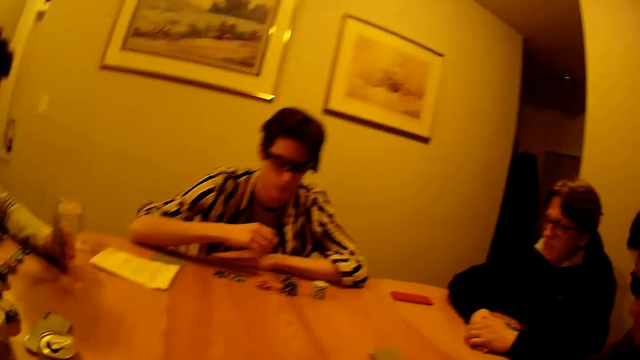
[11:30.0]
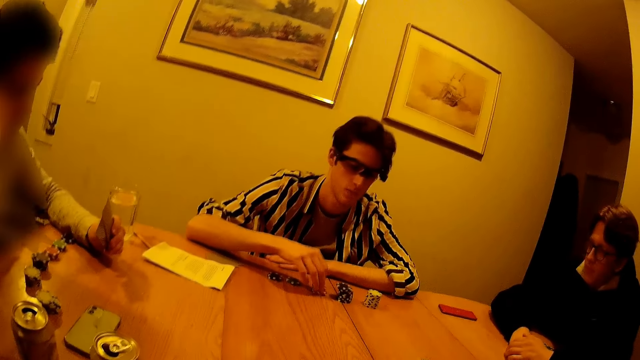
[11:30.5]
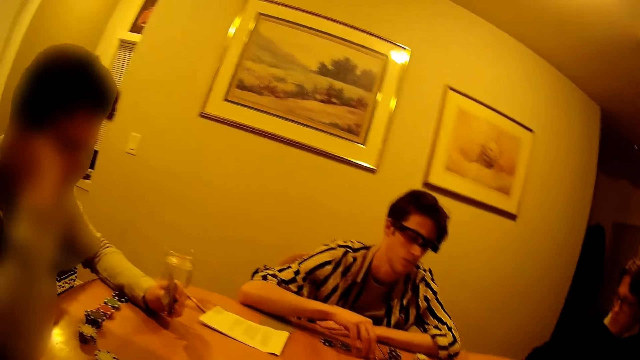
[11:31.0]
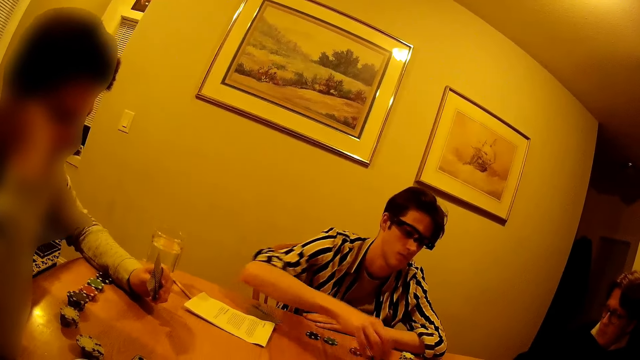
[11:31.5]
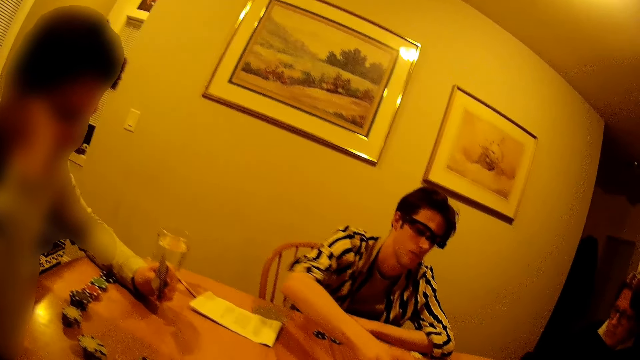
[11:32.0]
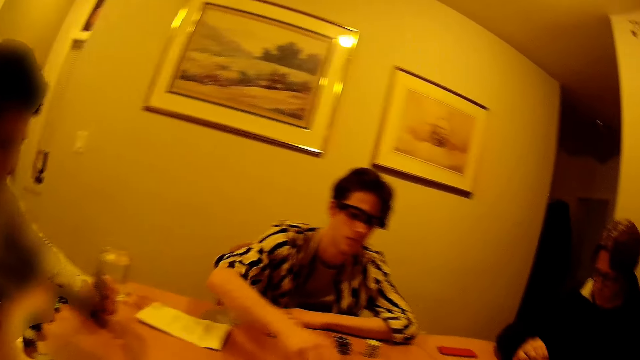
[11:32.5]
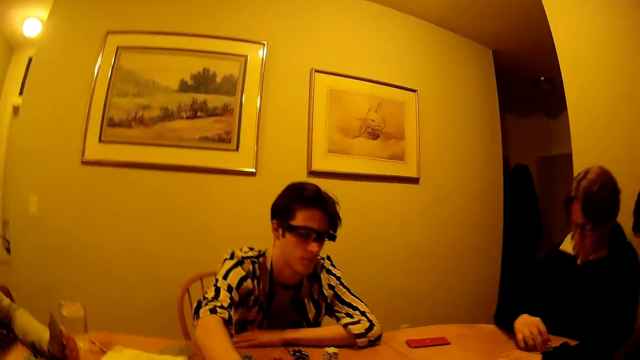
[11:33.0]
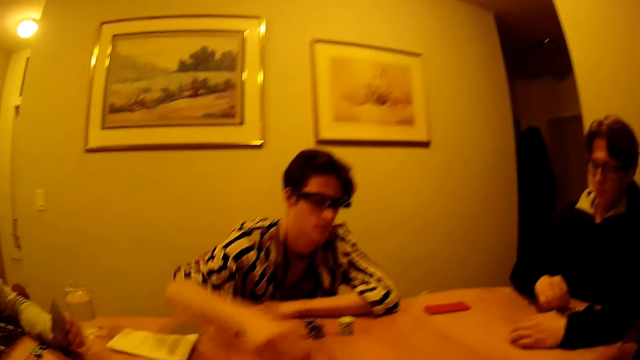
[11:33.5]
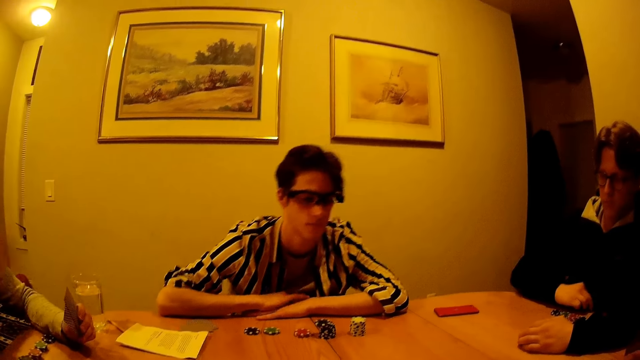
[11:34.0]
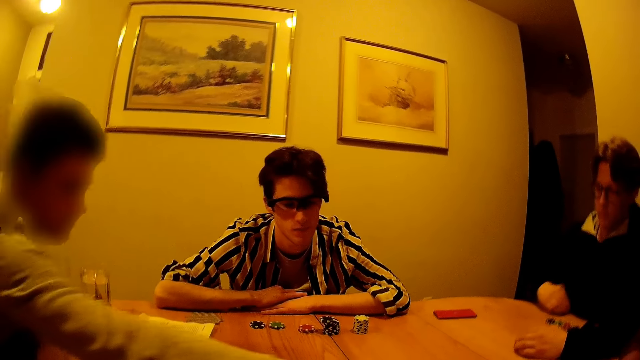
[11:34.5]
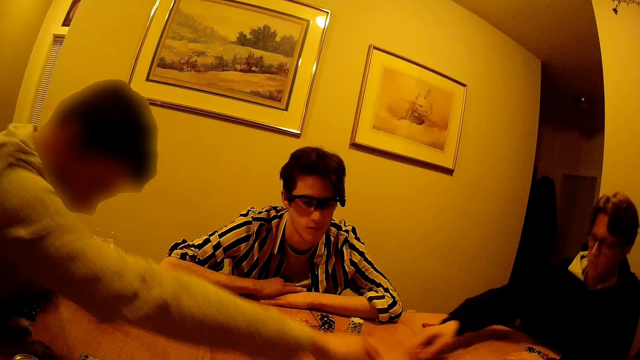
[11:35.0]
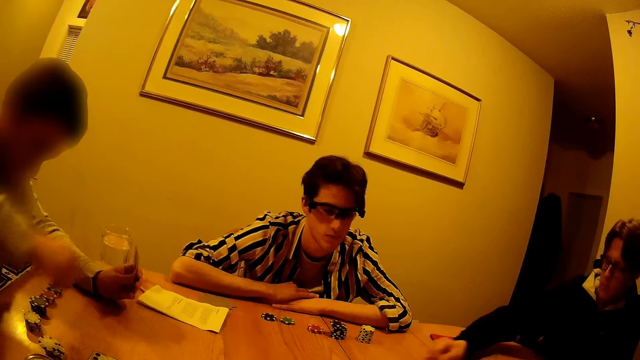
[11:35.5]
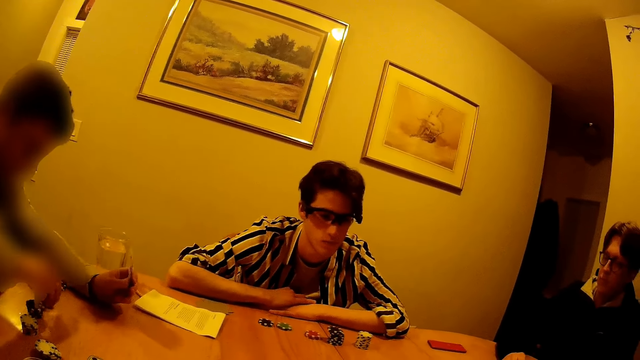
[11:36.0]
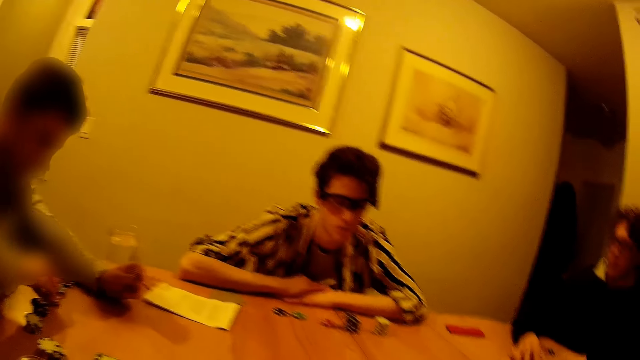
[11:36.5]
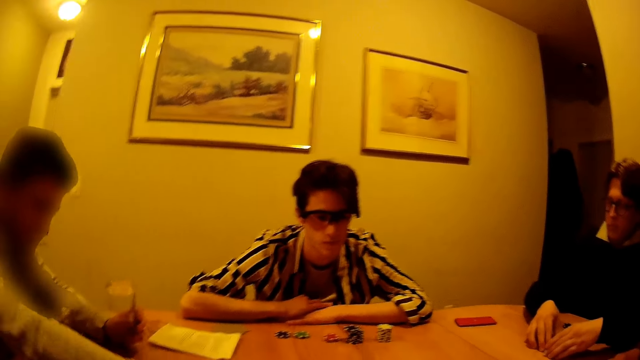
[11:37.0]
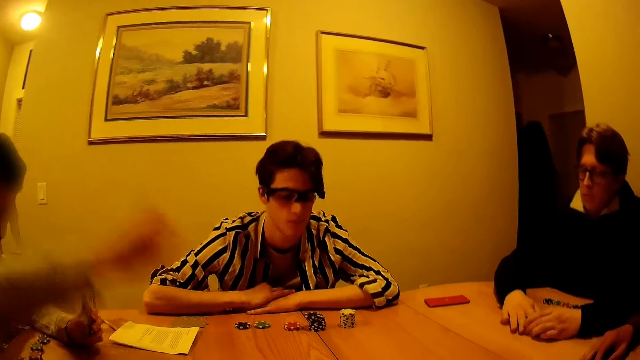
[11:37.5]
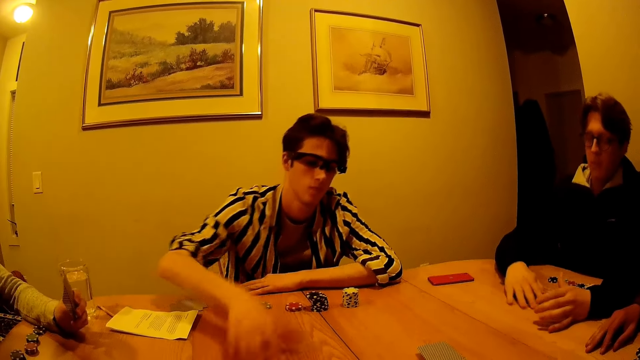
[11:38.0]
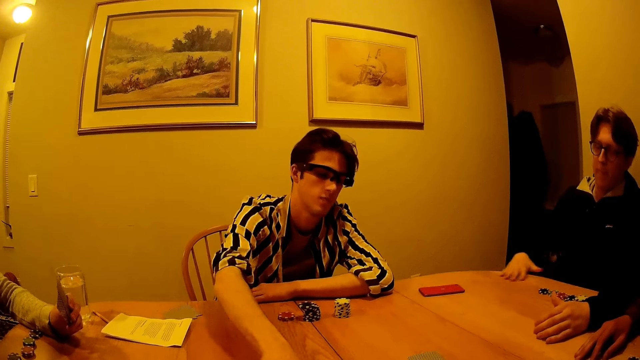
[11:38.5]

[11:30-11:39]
A man does something. Another man picks up a coin with his right hand from the table. A person drops a poker chip on the table. The first man drops a poker chip on the table. The first man moves a coin on the table with his right hand. Another person drops a poker chip on the table. A third man picks up a coin from a stack of coins on the table with his left hand.

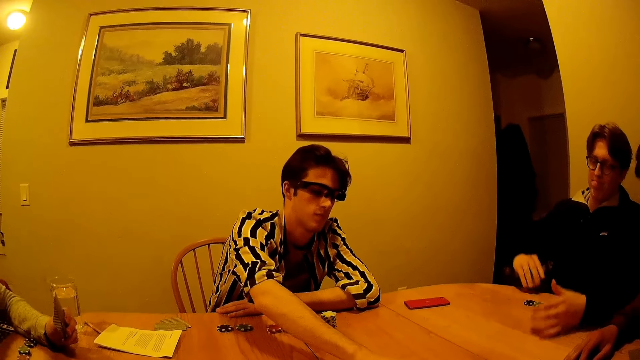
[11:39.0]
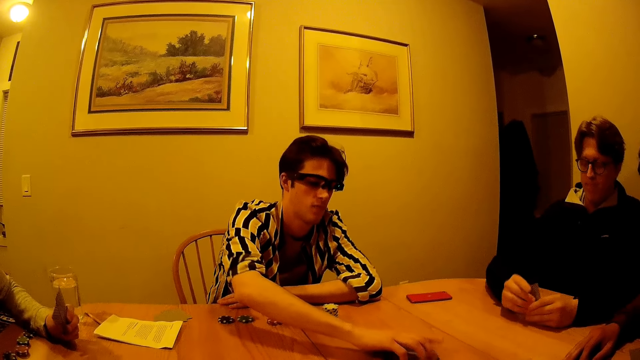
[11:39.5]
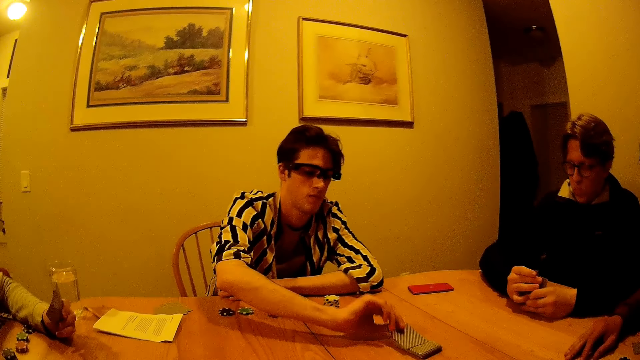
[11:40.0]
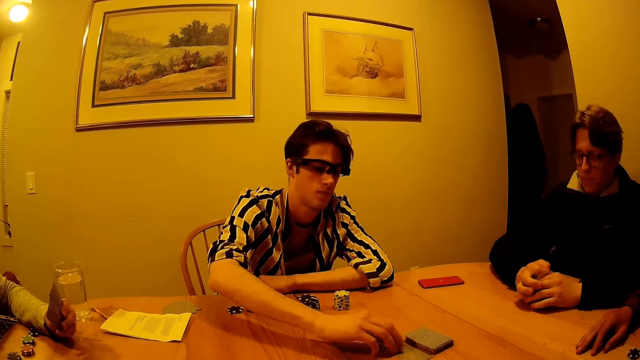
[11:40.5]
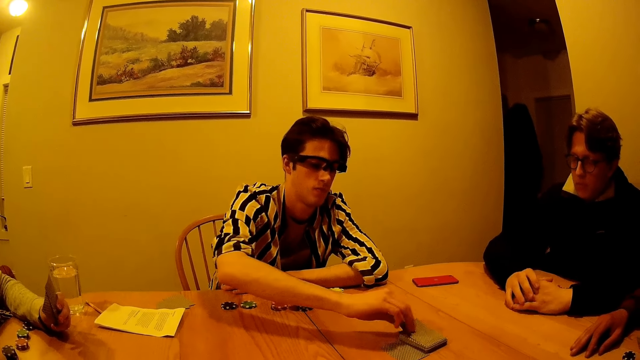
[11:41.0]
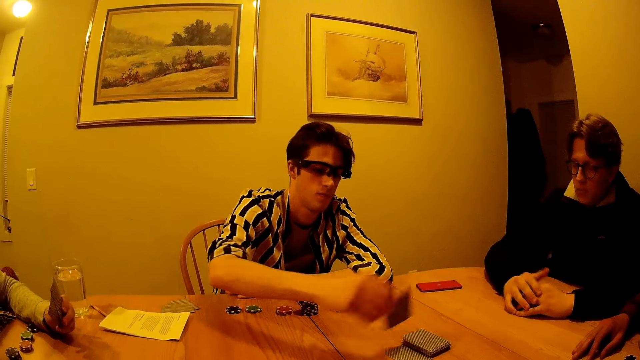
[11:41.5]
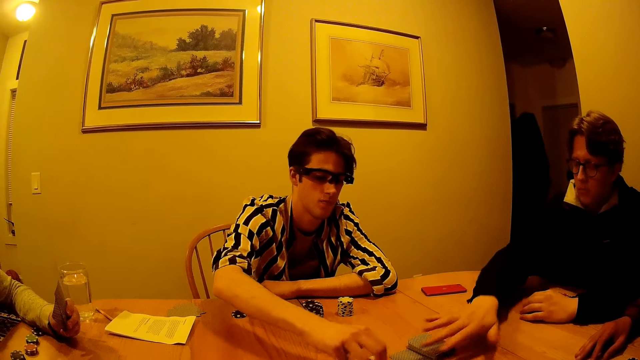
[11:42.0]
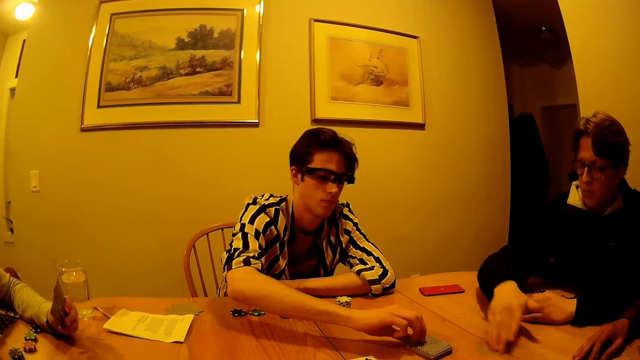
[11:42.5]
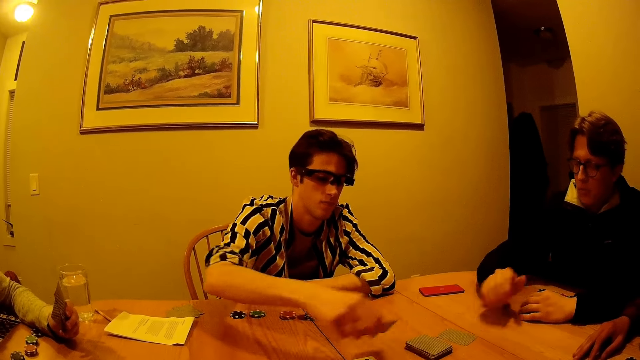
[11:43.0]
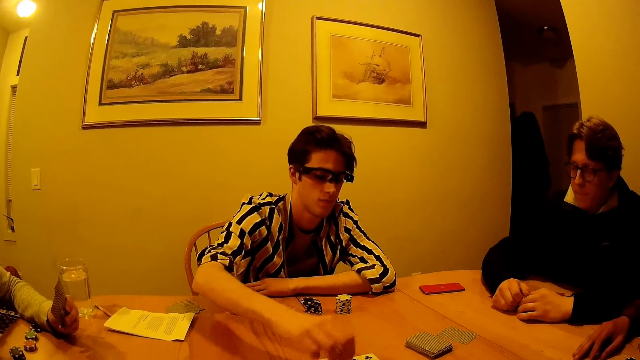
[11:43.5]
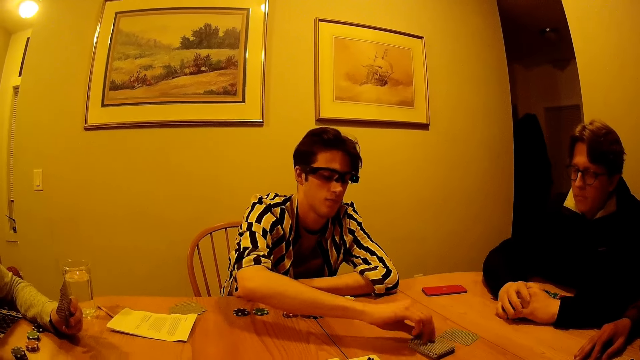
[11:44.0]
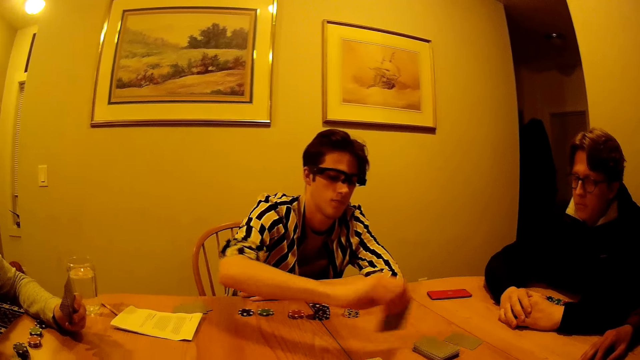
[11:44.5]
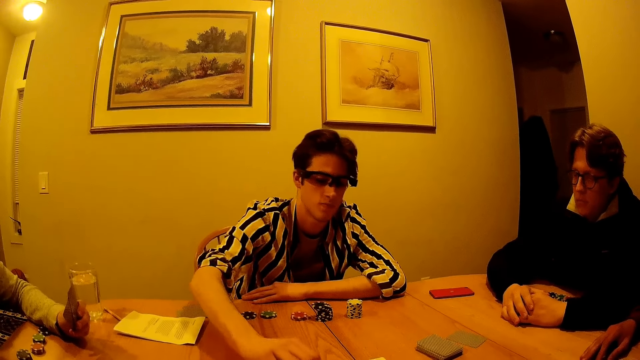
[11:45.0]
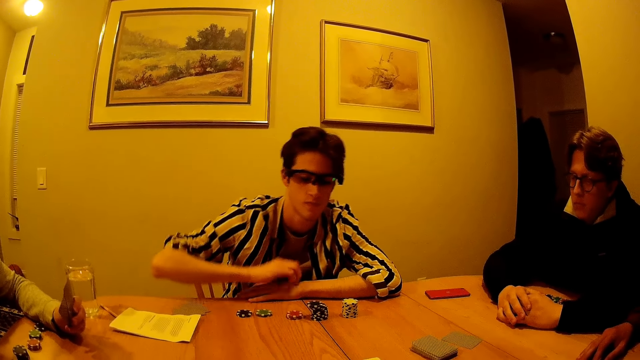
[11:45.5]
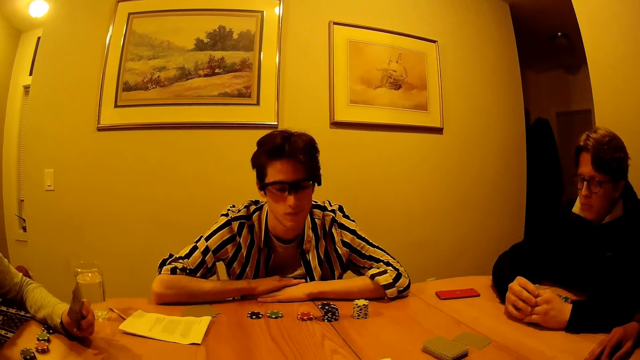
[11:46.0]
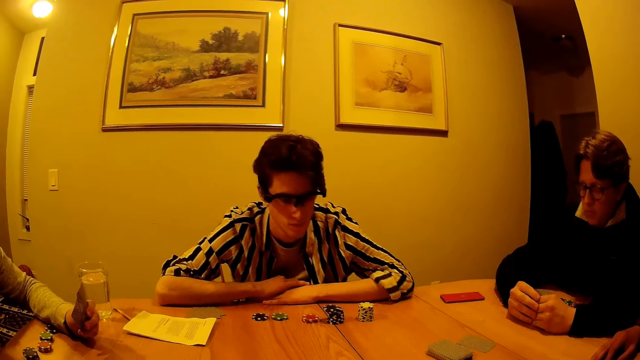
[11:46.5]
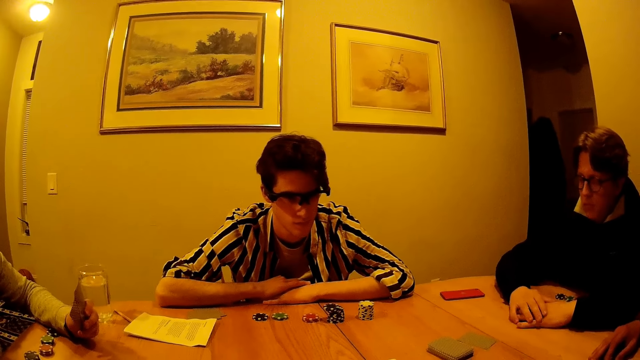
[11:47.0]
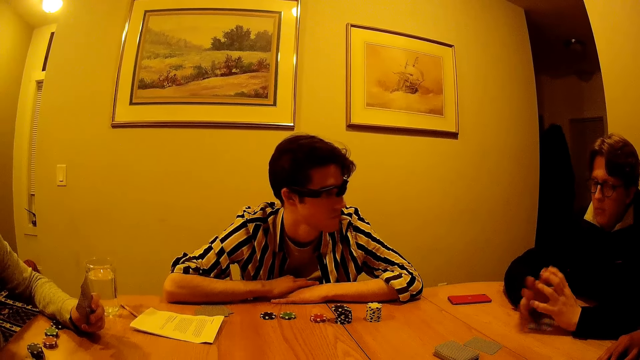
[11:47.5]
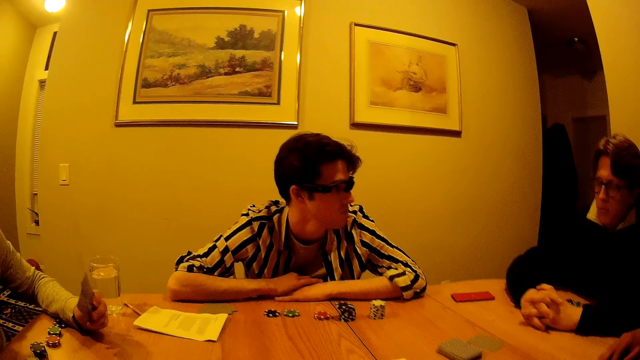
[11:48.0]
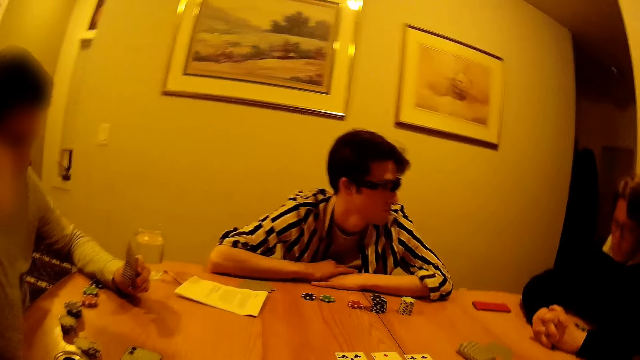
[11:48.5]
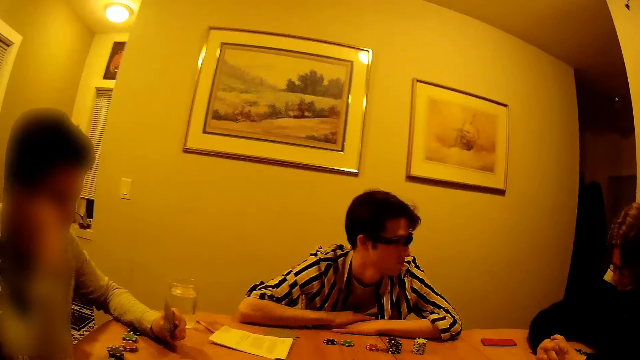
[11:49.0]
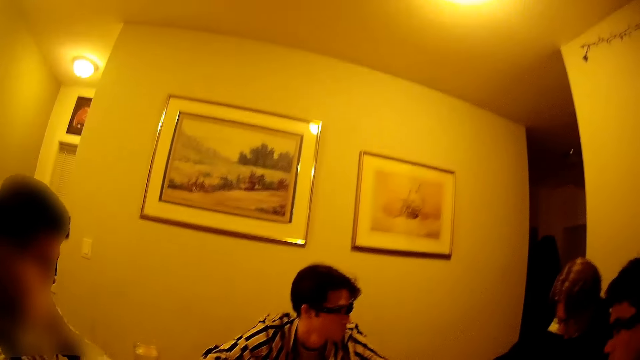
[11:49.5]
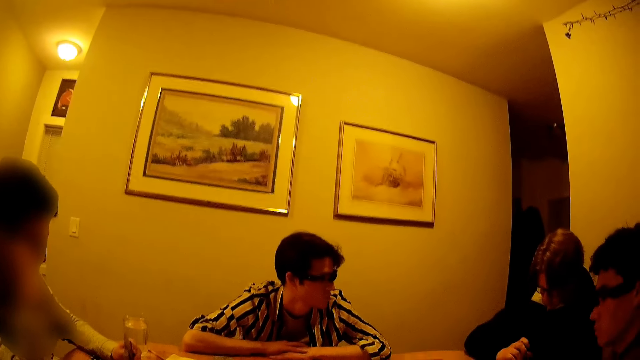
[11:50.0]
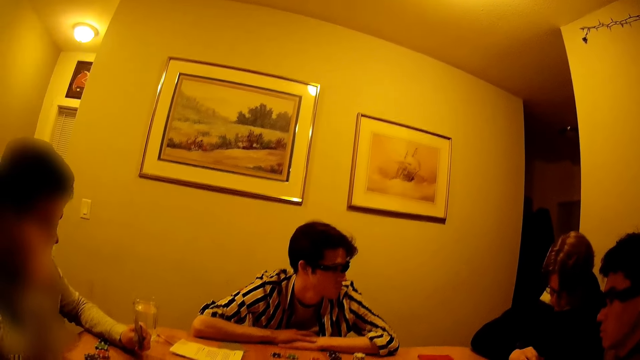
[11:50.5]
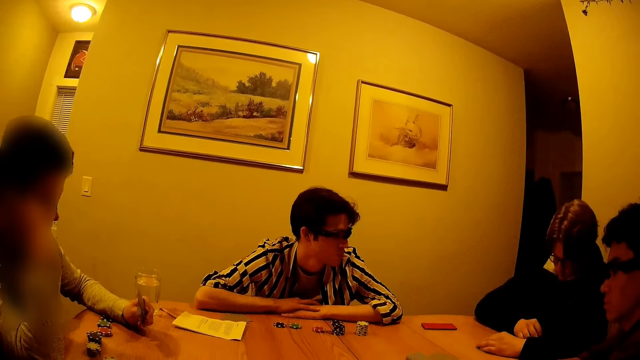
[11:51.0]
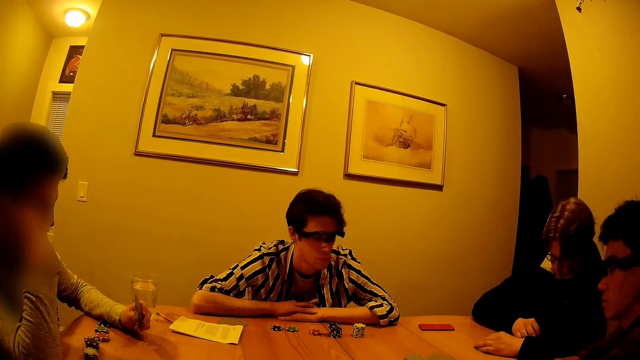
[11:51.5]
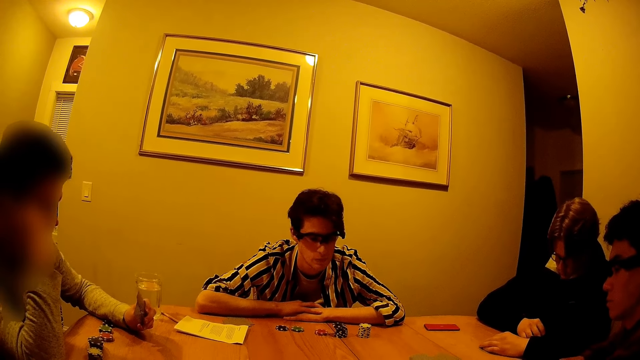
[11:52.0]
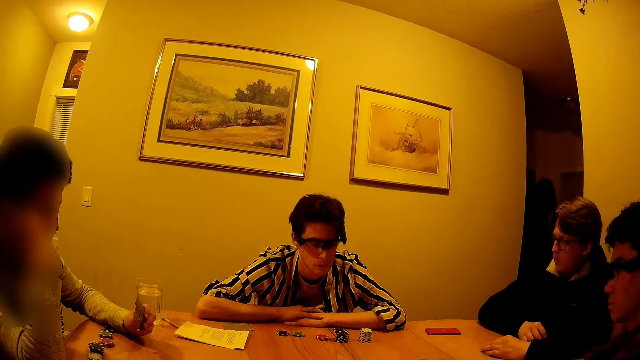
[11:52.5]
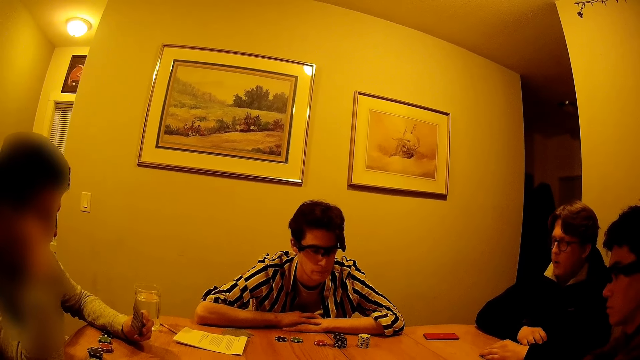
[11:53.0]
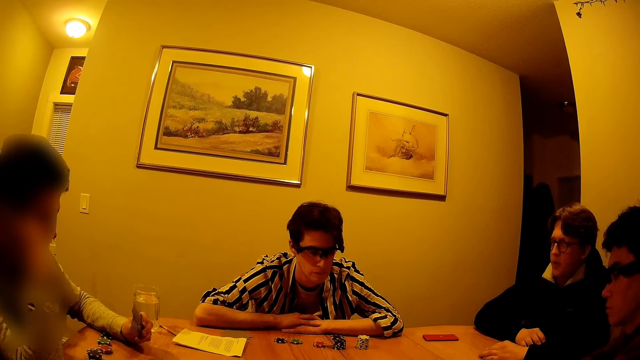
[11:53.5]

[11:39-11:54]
A man picks up a card from the table with his right hand. The man moves poker chips on the table. Another man picks up a card from the table with his right hand and drops the card on the table with his right hand. The other man picks up a card from the table with his right hand and drops the card on the table with his right hand. A person takes a card. The other man picks up a card from the table with his right hand and drops the card on the table with his right hand. The other man picks up a card from the table with his right hand and drops the card on the table with his right hand.
